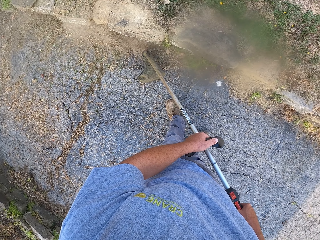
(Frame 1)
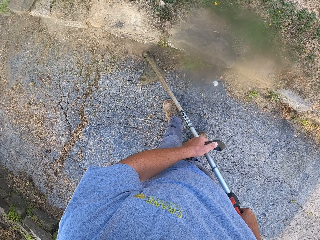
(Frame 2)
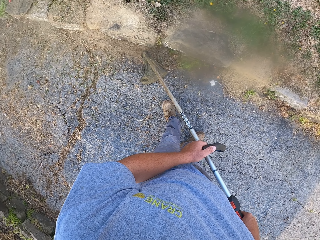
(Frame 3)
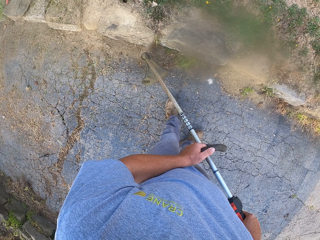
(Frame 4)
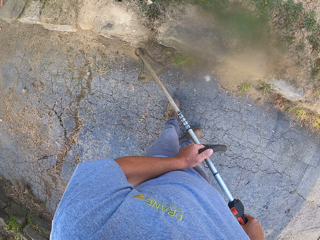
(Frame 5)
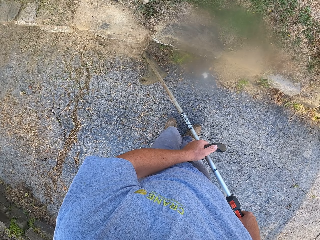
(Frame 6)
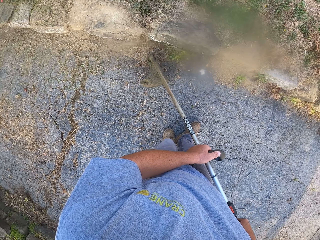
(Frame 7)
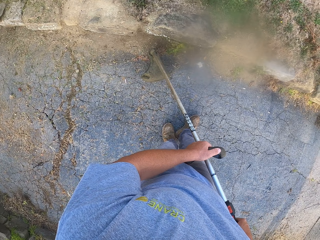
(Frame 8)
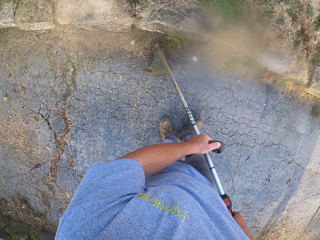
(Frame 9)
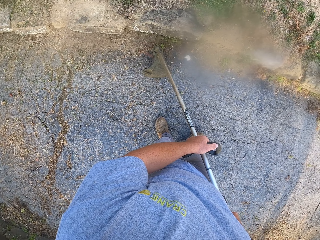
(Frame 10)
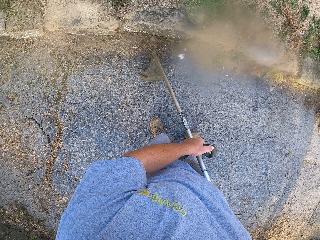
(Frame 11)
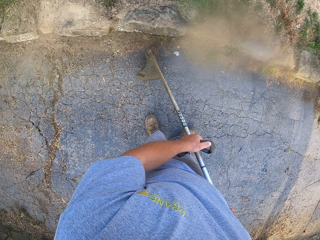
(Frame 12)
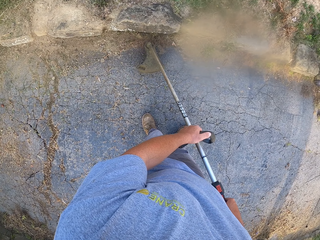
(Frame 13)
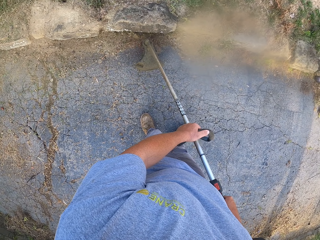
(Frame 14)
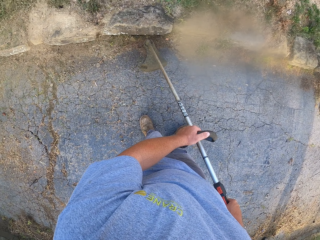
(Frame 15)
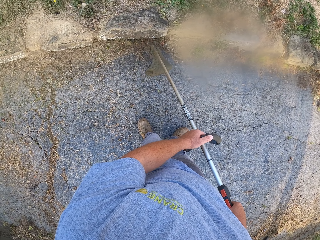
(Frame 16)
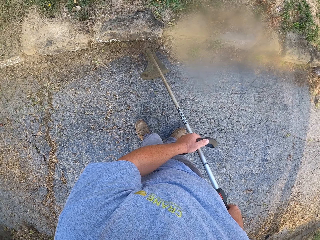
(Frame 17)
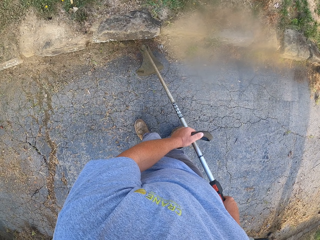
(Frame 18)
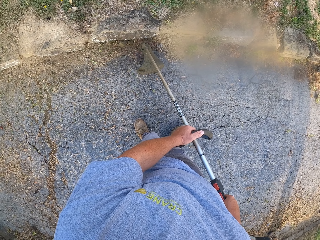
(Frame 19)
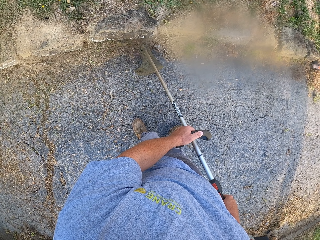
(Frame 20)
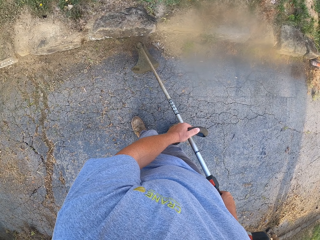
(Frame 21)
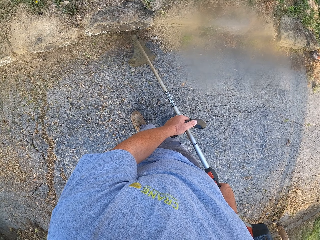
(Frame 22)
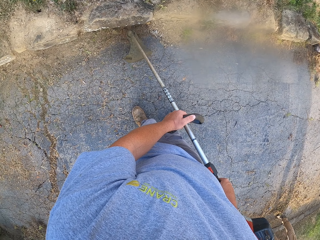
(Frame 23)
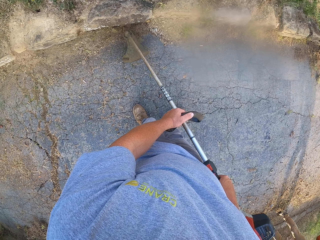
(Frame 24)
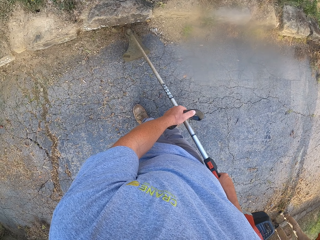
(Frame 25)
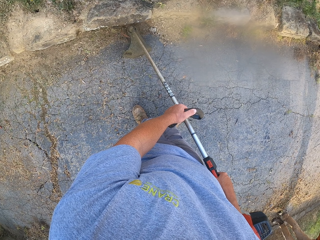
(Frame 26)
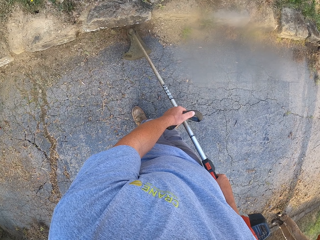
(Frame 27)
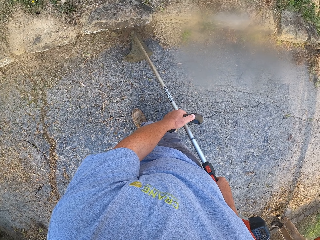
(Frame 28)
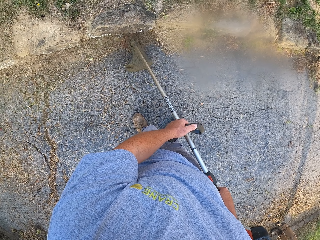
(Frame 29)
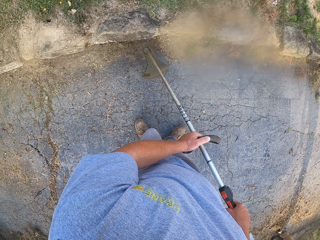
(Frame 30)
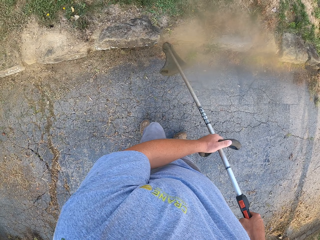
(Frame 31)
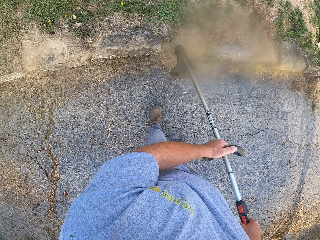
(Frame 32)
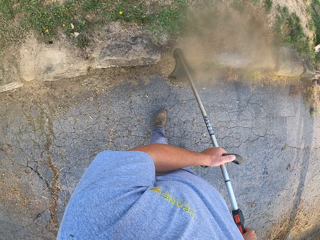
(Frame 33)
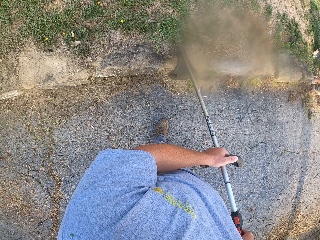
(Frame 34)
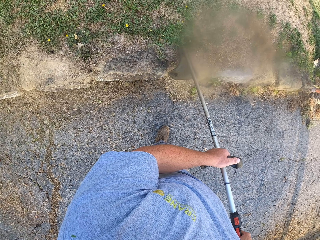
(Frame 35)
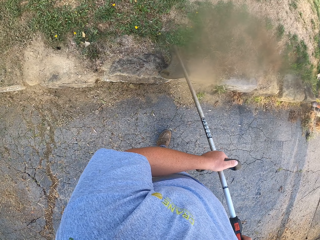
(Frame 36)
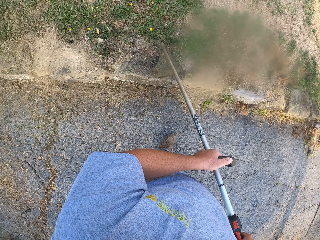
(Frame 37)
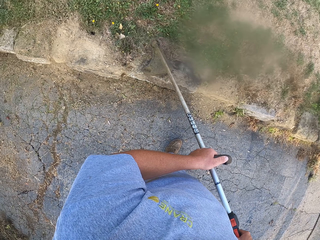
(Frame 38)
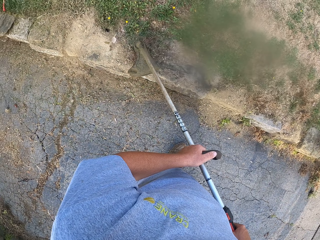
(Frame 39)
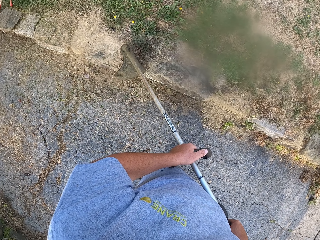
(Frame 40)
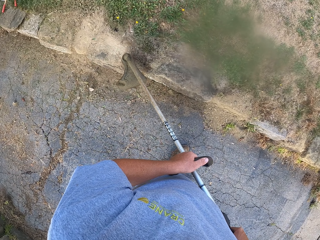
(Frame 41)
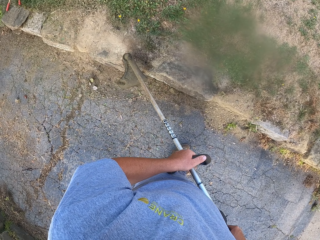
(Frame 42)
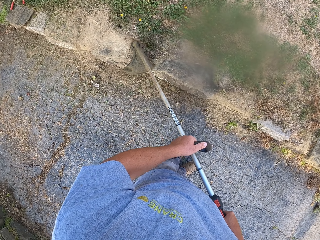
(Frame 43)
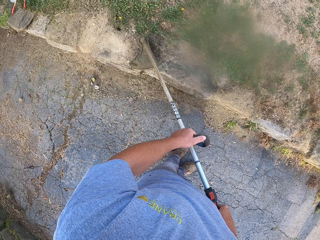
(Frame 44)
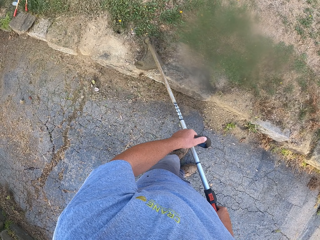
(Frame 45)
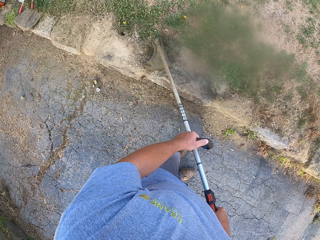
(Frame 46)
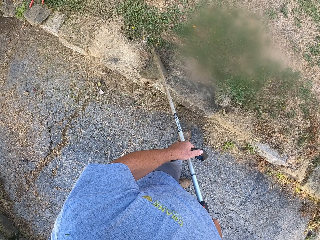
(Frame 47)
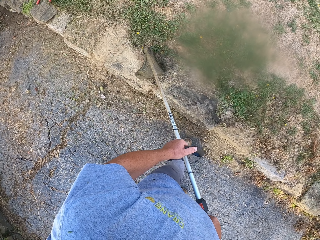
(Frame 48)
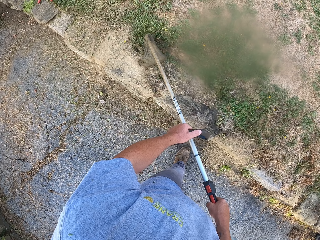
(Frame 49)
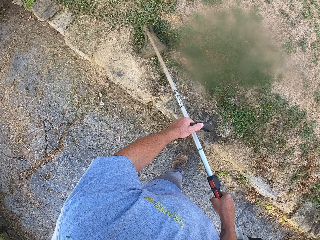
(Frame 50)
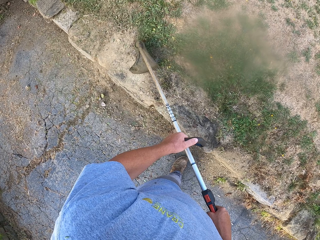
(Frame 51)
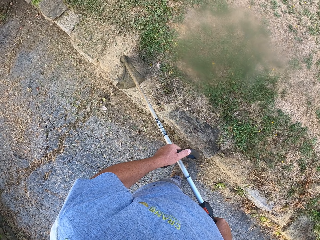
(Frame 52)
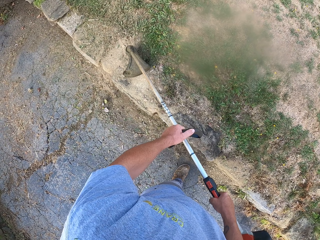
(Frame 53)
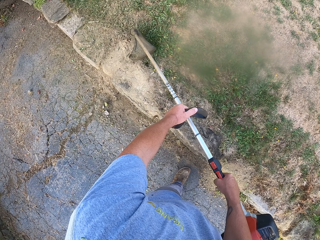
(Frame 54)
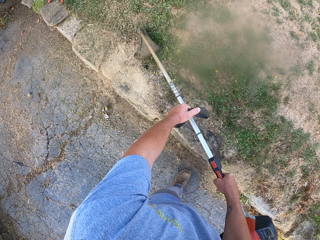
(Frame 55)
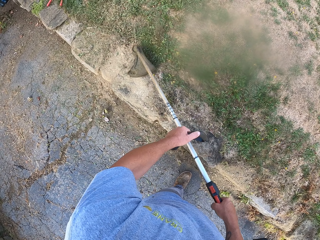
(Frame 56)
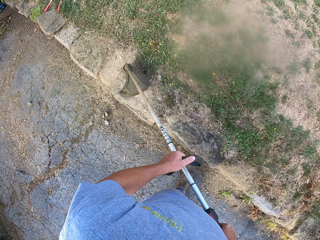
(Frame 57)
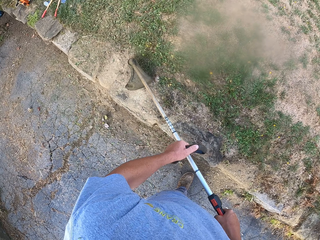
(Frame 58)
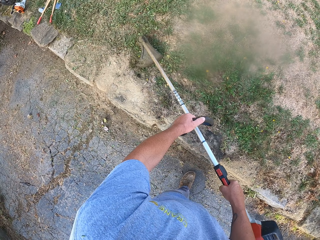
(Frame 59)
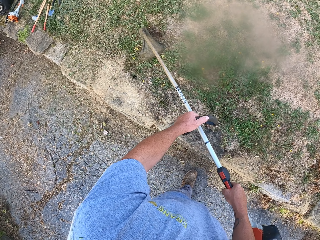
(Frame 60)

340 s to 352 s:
The camera wearer walks. They walk again.

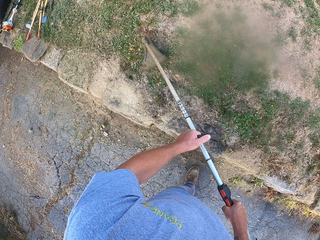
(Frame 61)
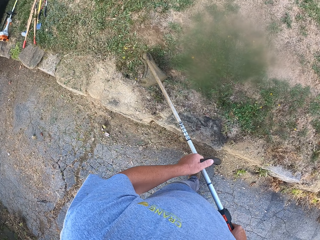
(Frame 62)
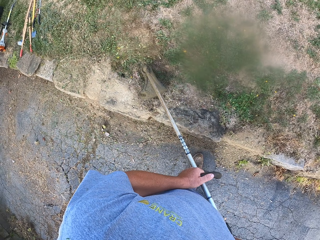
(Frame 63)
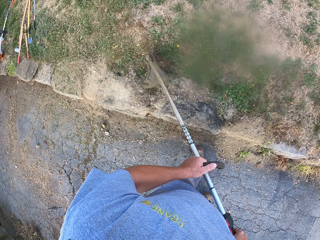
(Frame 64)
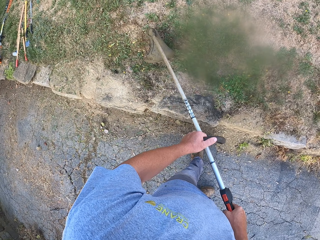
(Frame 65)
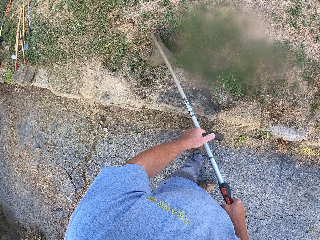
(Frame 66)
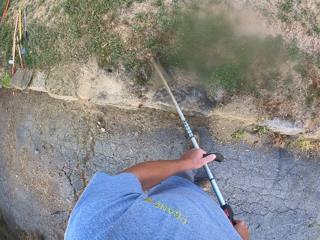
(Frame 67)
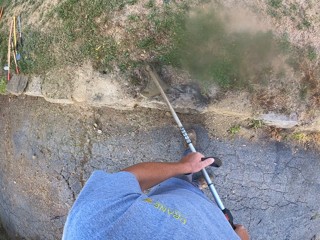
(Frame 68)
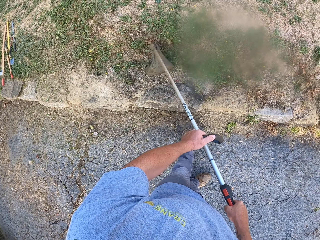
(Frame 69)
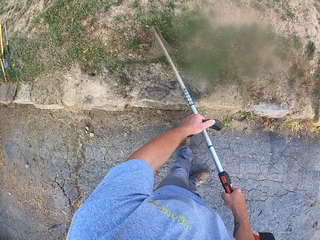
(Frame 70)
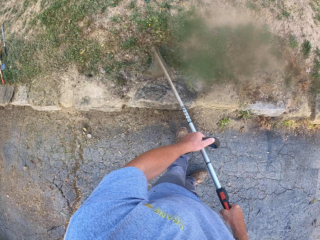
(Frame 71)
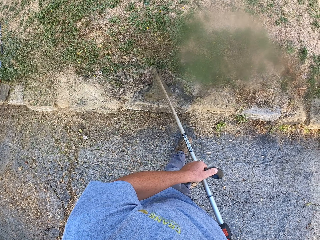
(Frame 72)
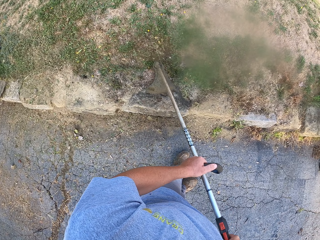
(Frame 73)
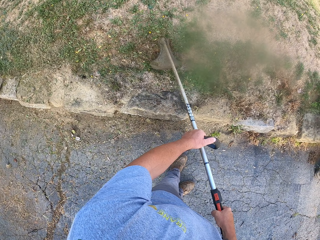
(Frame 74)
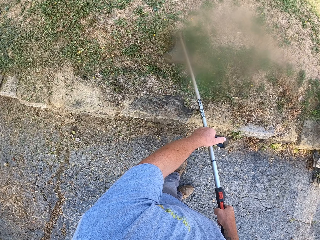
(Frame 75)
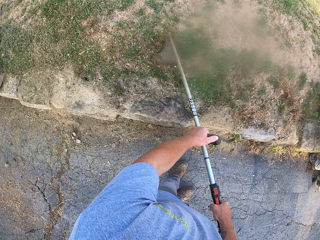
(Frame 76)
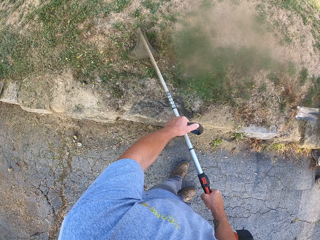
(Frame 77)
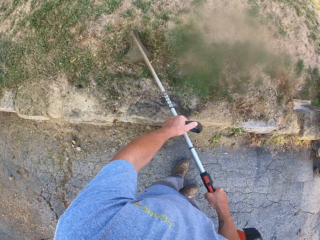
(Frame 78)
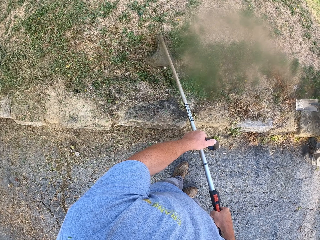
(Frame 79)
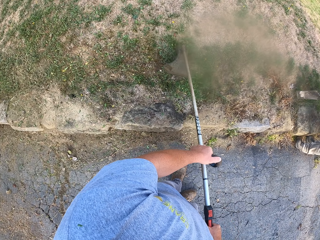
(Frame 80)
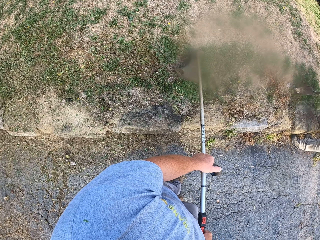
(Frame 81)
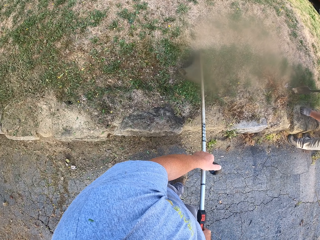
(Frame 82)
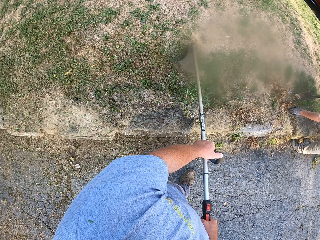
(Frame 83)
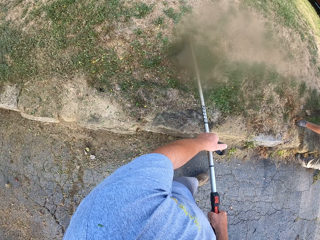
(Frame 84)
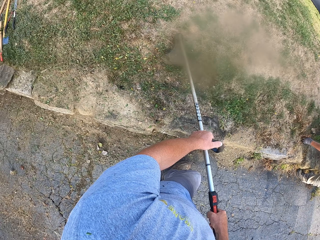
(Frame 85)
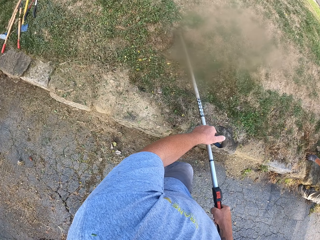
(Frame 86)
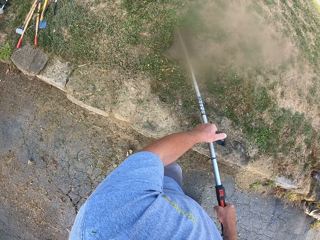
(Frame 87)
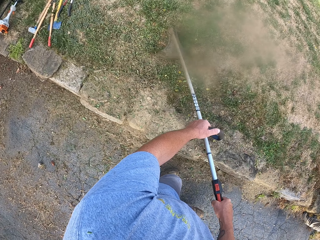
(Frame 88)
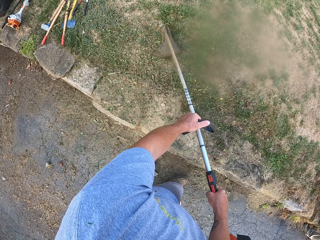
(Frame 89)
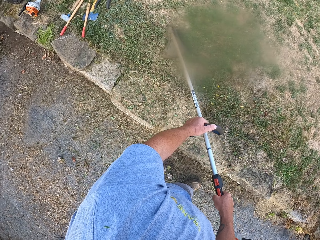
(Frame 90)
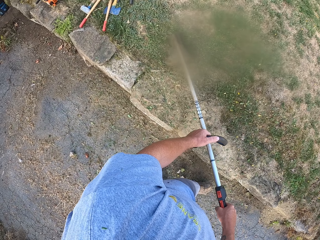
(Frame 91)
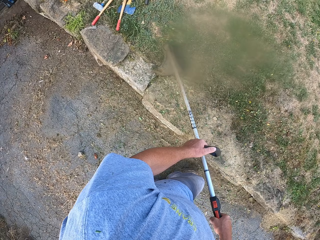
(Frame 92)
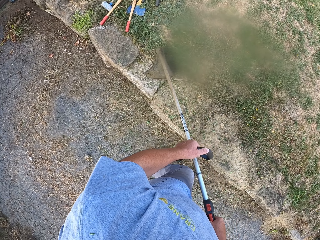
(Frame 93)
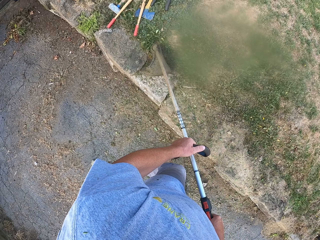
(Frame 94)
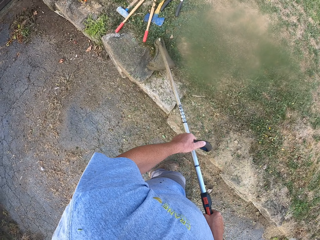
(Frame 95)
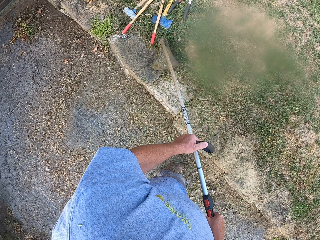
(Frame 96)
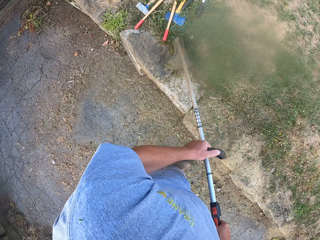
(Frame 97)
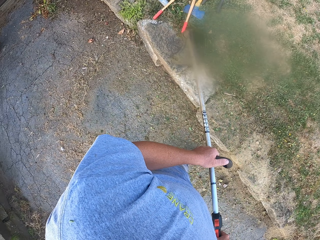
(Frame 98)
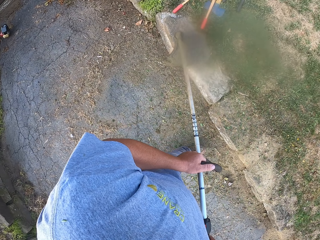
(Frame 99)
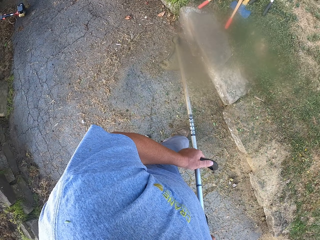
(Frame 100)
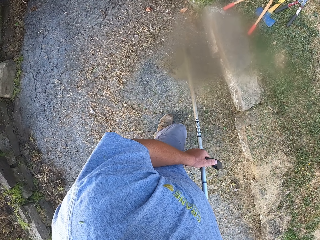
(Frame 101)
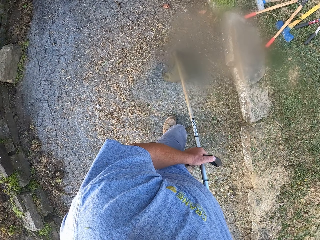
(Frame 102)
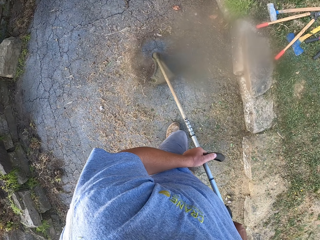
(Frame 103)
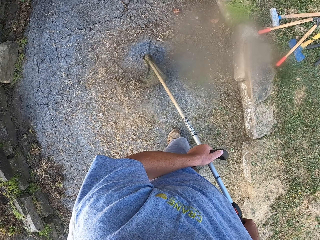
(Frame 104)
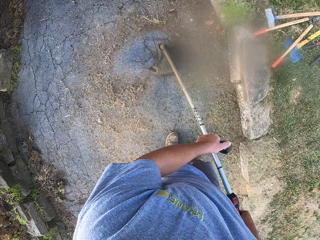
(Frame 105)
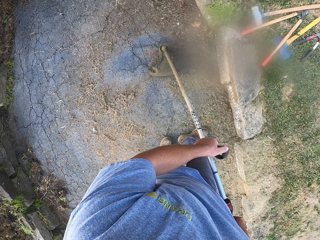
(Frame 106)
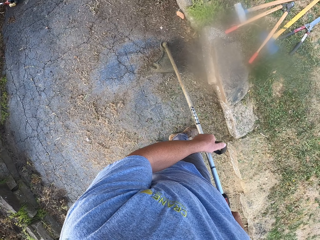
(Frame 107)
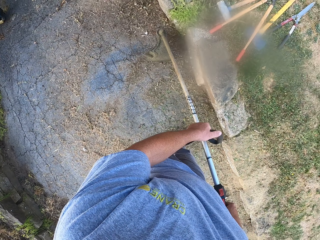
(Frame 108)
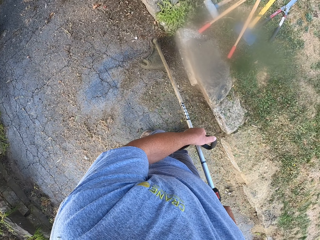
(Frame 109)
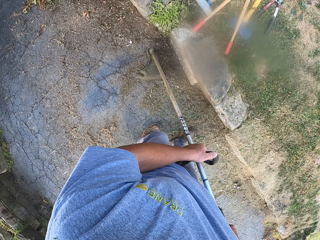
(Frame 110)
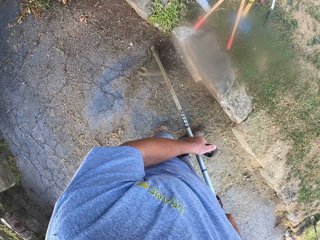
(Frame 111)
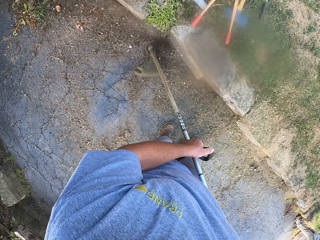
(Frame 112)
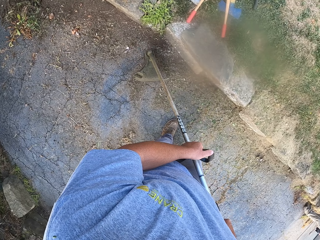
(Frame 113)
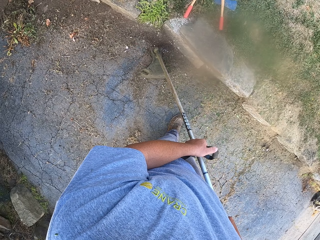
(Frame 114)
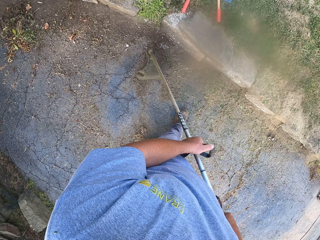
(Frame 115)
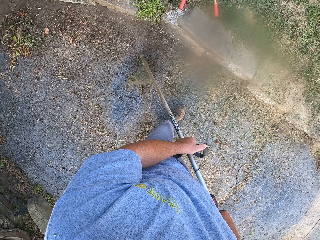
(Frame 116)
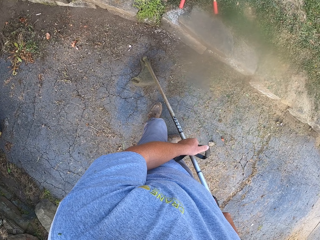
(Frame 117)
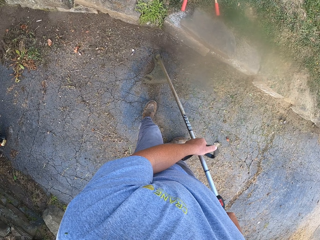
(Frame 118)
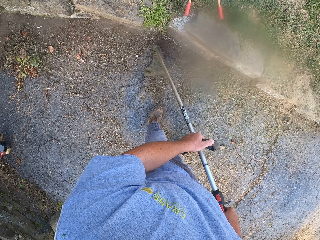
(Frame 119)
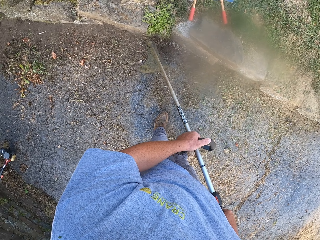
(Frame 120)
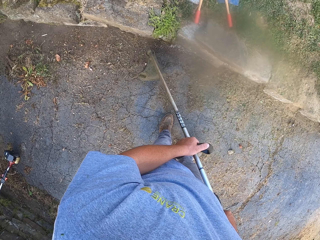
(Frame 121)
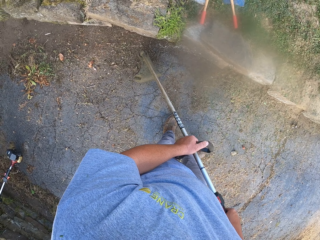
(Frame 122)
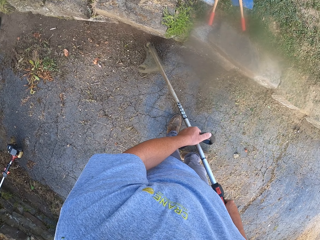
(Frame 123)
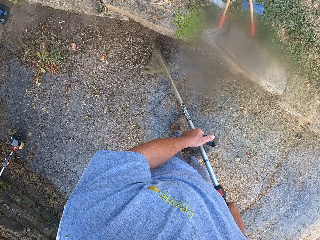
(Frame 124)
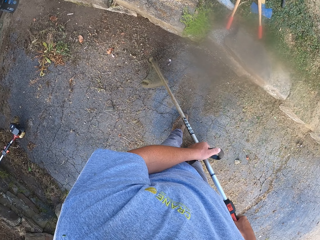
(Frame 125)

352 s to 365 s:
The camera wearer walks. They walk again.
